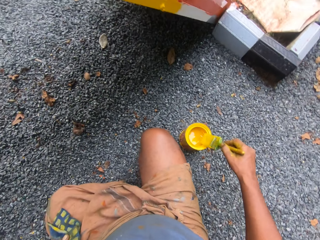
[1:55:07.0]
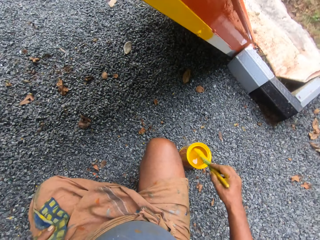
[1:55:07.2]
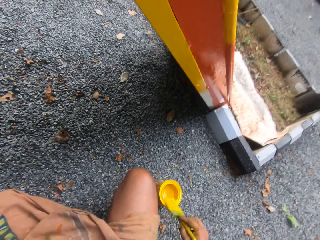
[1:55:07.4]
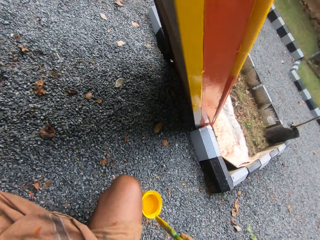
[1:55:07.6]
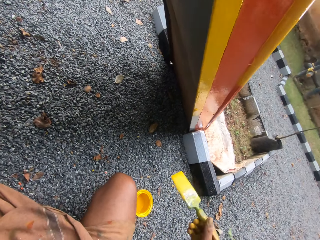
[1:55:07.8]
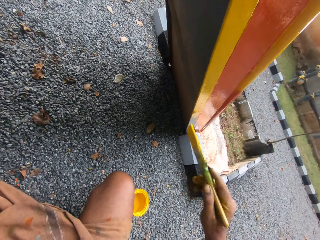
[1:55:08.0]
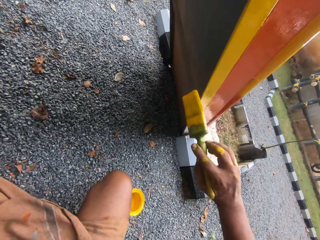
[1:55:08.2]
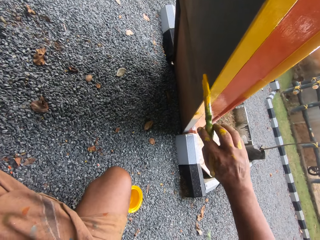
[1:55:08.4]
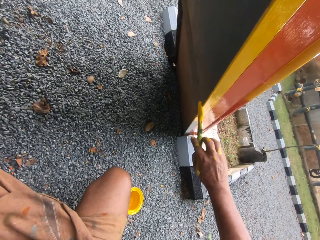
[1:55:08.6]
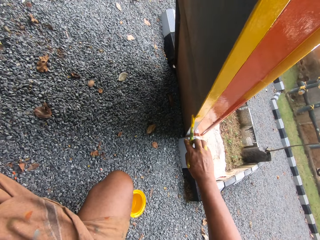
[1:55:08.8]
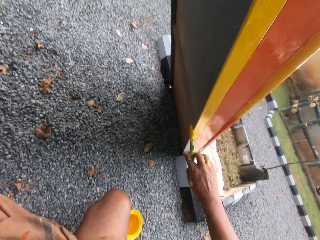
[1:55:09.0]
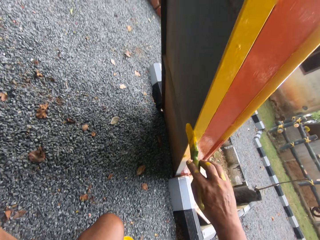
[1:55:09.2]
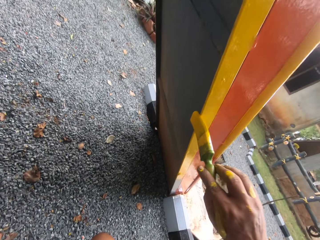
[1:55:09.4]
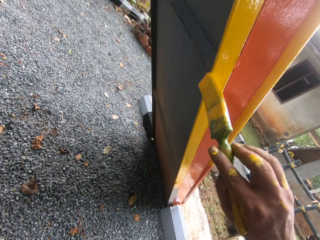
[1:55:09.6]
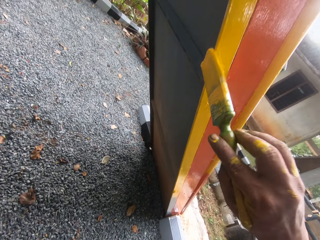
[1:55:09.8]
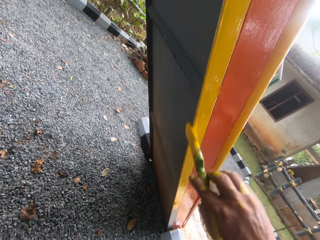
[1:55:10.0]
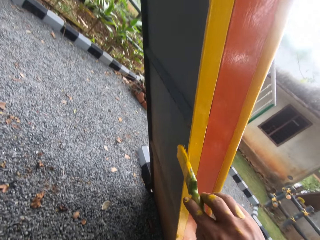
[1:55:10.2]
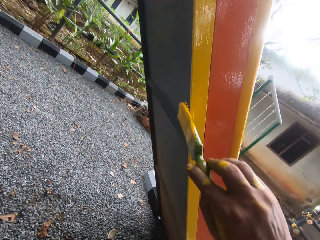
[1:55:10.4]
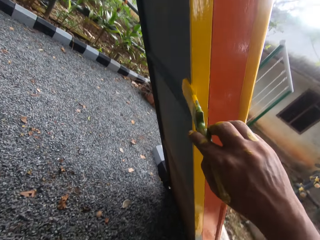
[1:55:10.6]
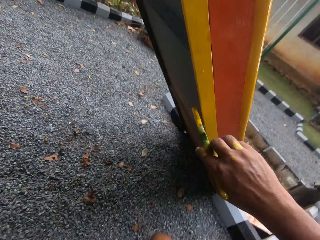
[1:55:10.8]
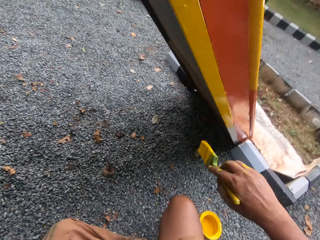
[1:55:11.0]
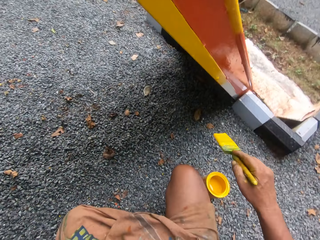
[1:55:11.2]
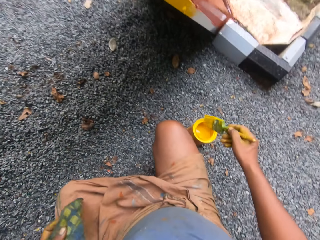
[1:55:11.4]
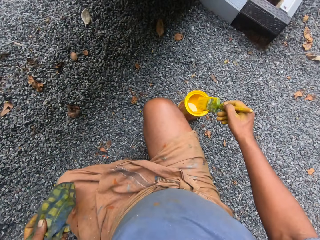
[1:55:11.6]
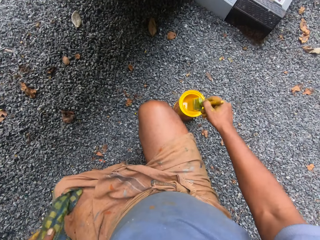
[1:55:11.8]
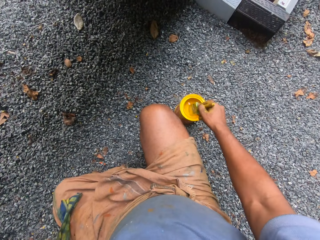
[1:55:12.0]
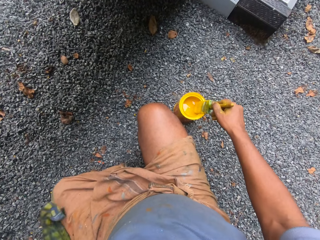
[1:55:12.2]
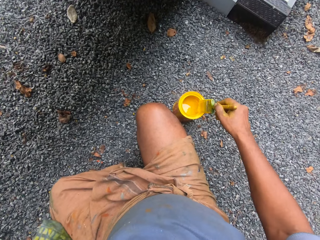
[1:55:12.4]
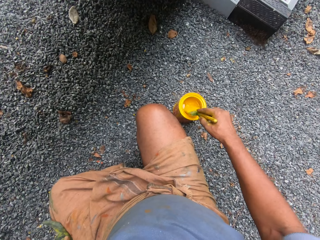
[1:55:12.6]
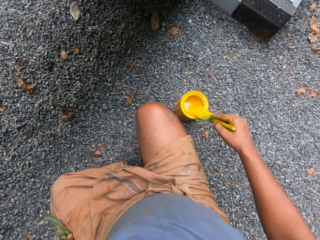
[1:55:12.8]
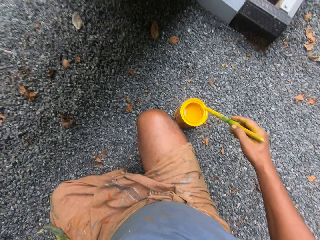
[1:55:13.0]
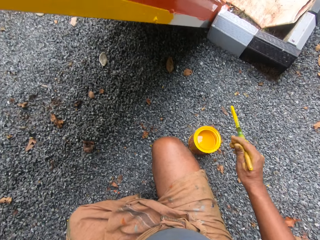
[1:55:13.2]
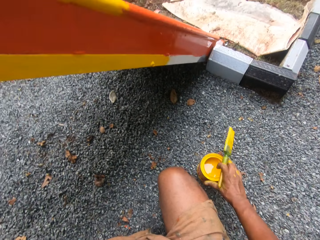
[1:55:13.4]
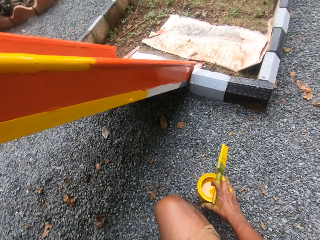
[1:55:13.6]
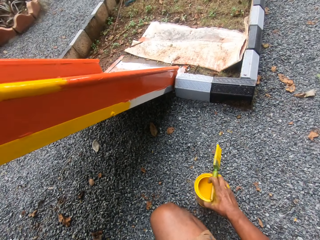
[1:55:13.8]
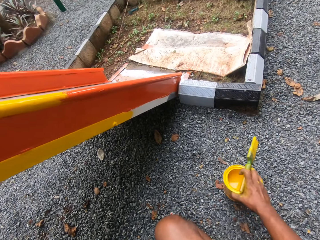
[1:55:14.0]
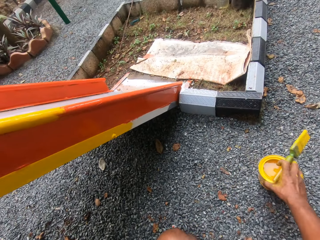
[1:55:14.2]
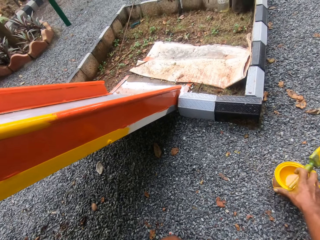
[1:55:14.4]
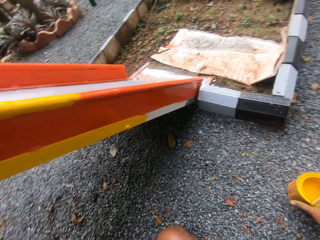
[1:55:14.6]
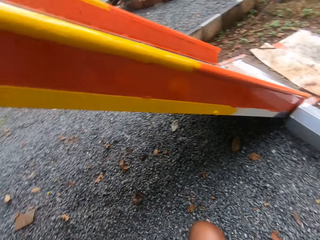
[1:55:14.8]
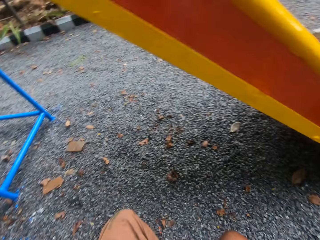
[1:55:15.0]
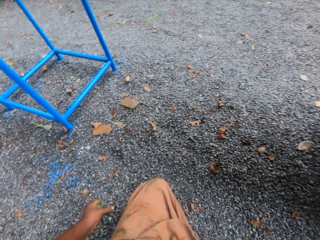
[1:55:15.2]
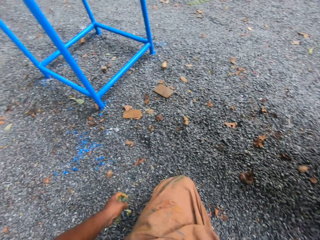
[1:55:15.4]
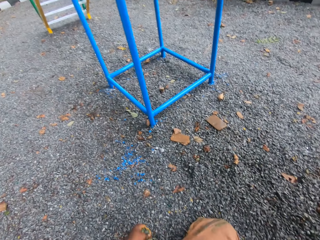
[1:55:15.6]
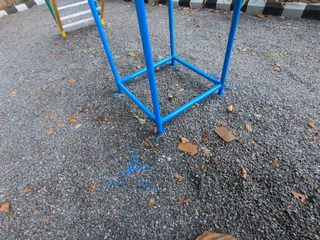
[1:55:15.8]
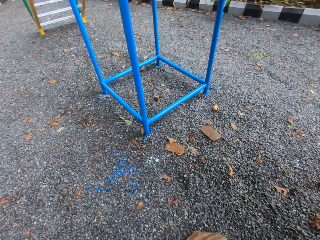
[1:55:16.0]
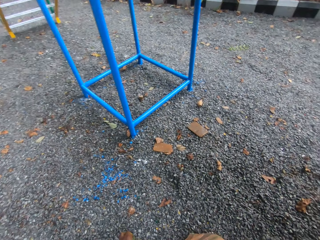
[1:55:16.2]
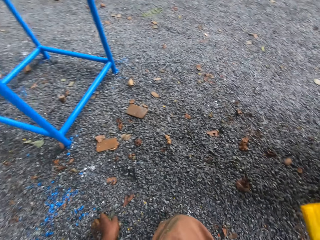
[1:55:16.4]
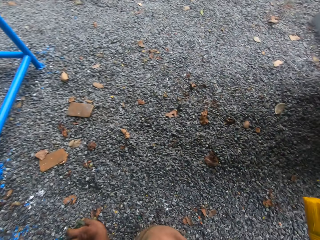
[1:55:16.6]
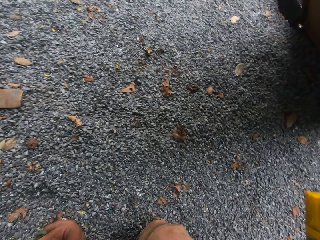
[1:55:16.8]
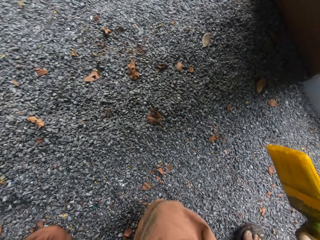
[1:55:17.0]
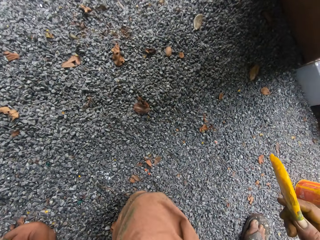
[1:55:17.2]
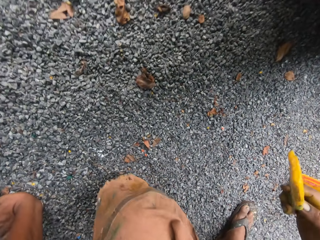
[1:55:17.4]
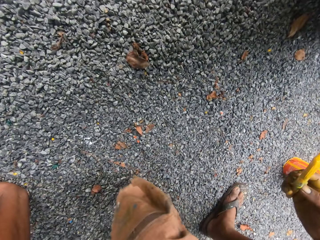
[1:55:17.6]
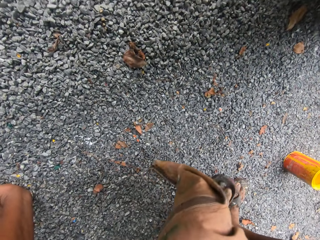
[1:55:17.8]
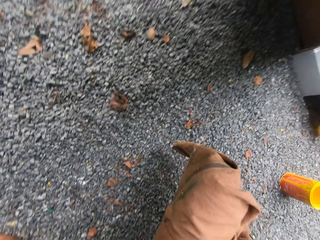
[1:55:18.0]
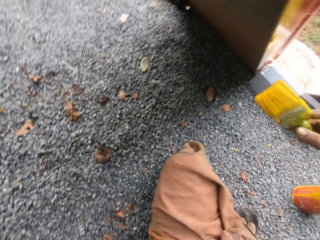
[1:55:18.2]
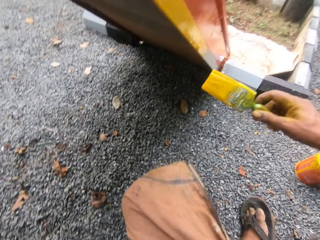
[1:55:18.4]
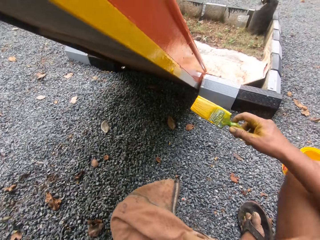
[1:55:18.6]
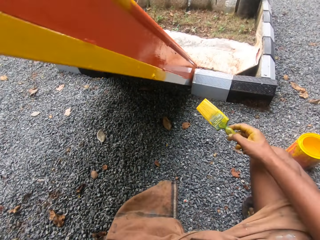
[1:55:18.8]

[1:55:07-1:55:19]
The camera wearer dips a brush in paint. They paint the swing. They dip the brush in the paint. They look around.

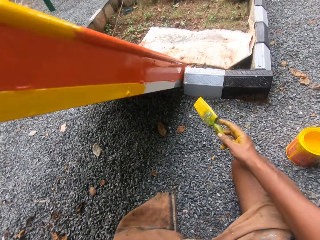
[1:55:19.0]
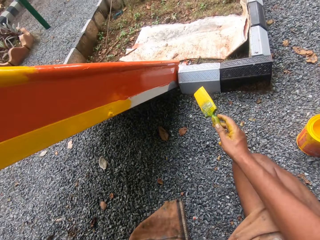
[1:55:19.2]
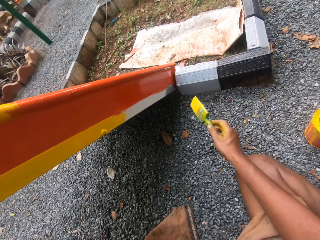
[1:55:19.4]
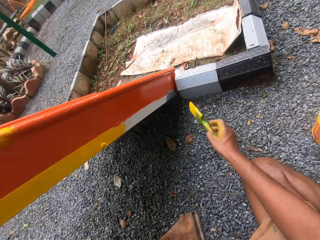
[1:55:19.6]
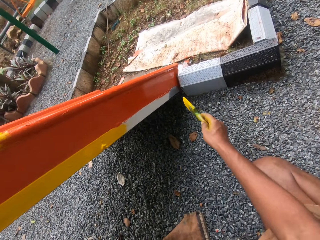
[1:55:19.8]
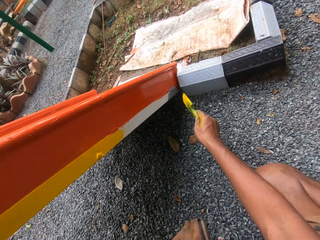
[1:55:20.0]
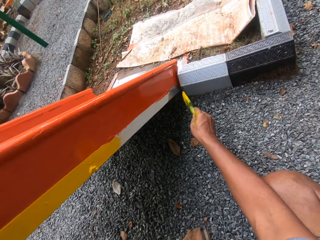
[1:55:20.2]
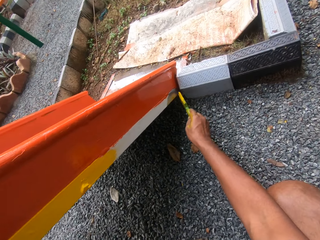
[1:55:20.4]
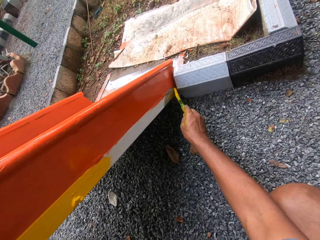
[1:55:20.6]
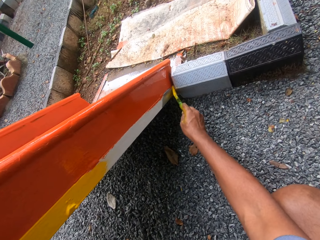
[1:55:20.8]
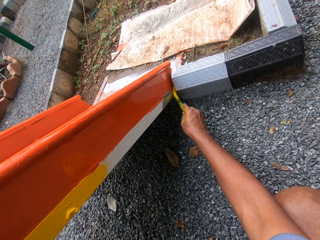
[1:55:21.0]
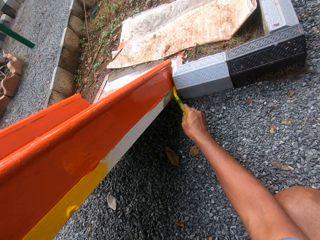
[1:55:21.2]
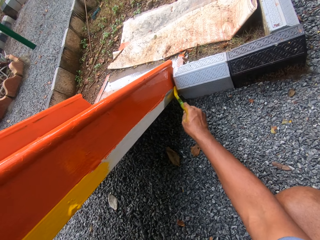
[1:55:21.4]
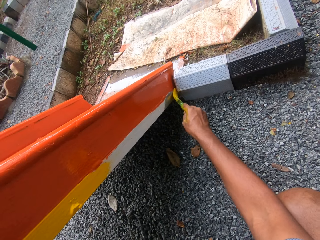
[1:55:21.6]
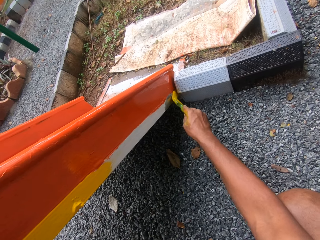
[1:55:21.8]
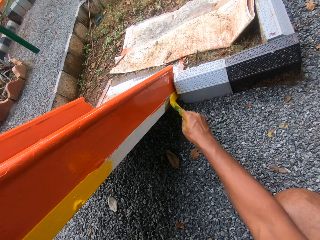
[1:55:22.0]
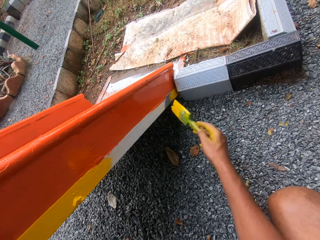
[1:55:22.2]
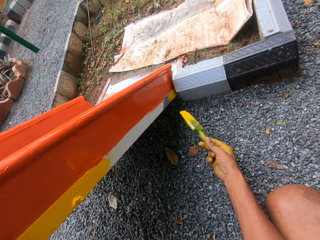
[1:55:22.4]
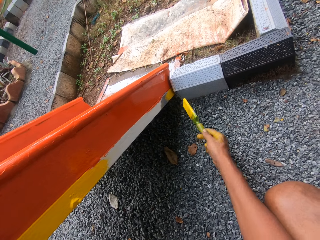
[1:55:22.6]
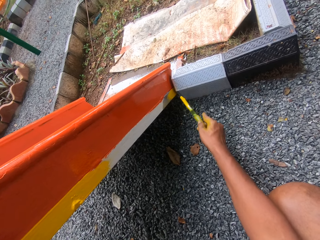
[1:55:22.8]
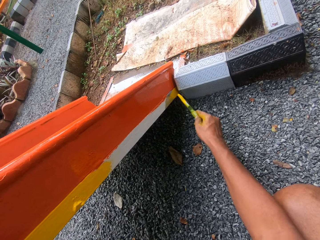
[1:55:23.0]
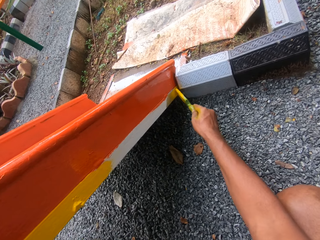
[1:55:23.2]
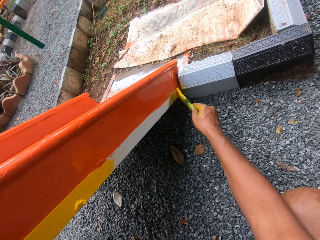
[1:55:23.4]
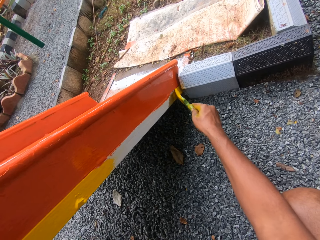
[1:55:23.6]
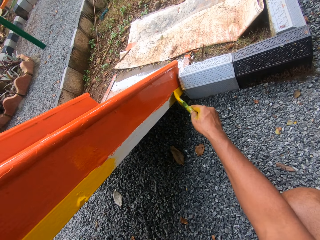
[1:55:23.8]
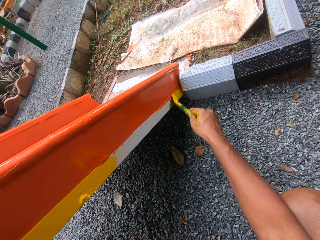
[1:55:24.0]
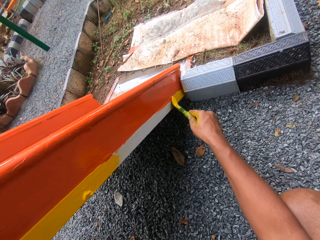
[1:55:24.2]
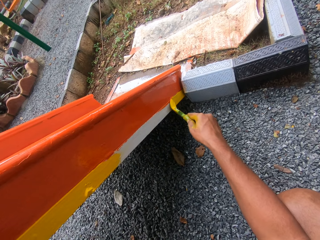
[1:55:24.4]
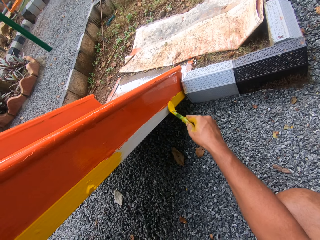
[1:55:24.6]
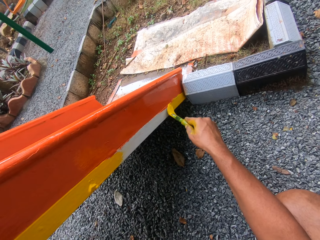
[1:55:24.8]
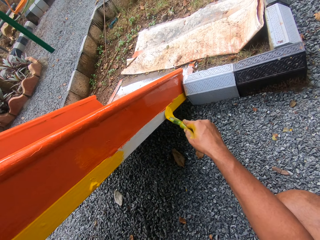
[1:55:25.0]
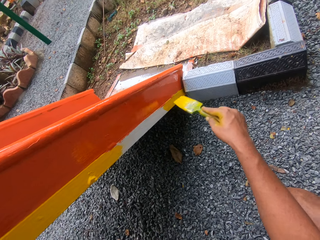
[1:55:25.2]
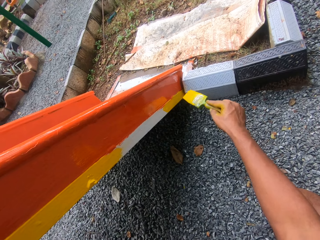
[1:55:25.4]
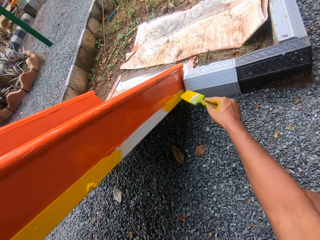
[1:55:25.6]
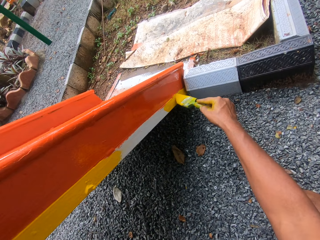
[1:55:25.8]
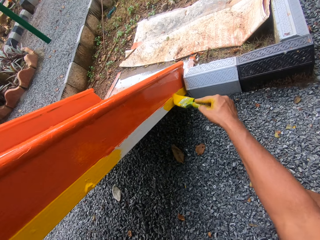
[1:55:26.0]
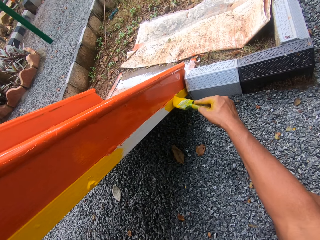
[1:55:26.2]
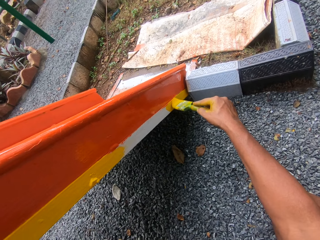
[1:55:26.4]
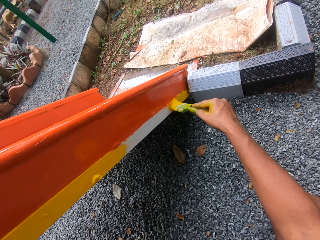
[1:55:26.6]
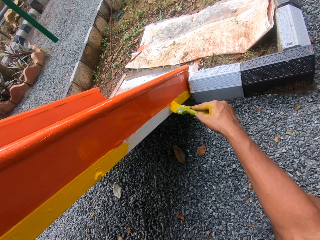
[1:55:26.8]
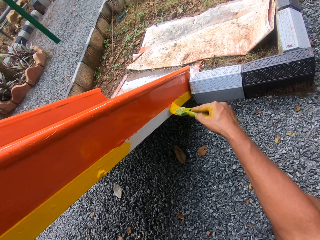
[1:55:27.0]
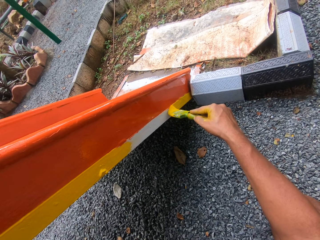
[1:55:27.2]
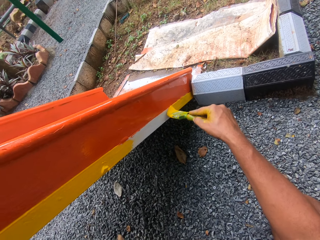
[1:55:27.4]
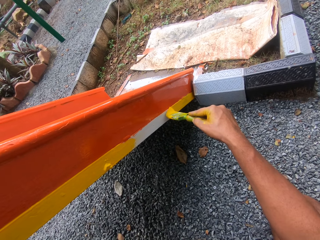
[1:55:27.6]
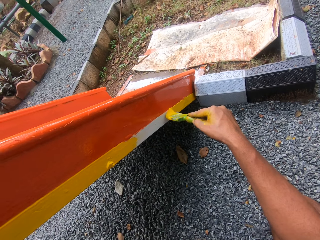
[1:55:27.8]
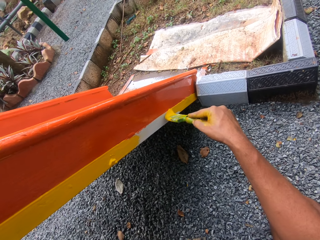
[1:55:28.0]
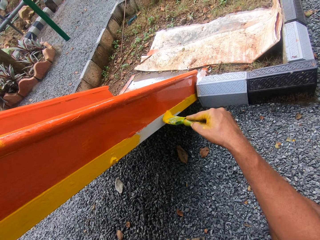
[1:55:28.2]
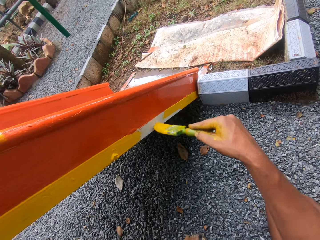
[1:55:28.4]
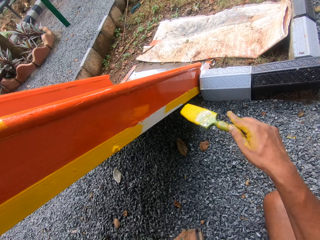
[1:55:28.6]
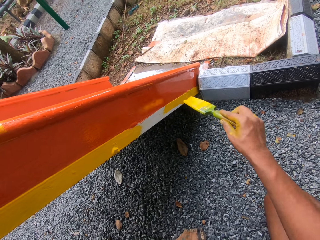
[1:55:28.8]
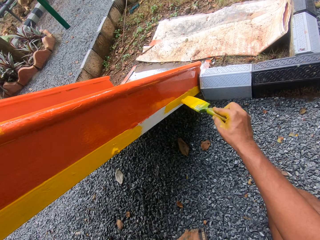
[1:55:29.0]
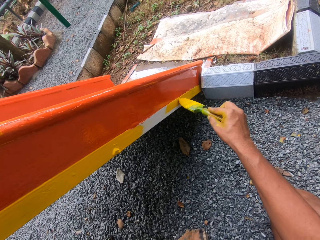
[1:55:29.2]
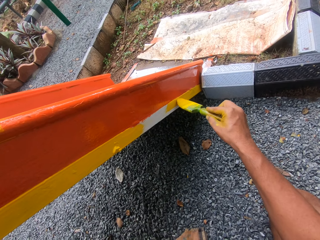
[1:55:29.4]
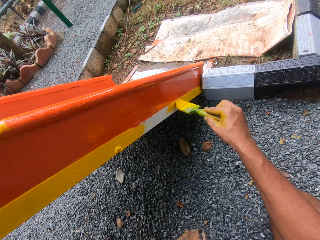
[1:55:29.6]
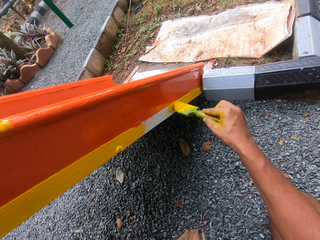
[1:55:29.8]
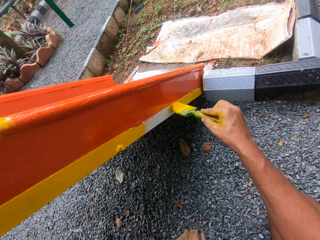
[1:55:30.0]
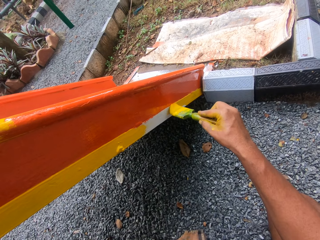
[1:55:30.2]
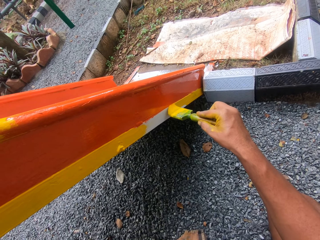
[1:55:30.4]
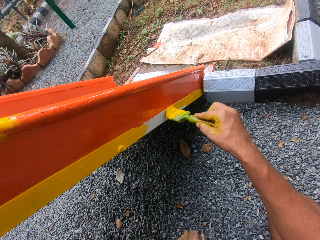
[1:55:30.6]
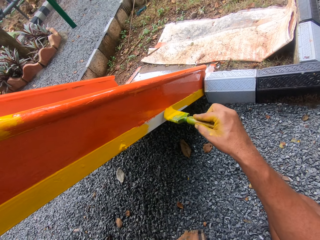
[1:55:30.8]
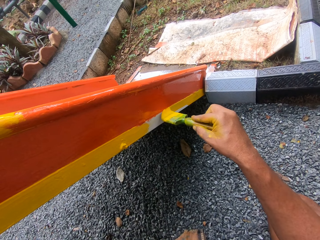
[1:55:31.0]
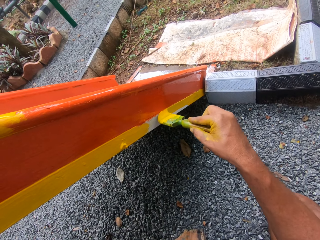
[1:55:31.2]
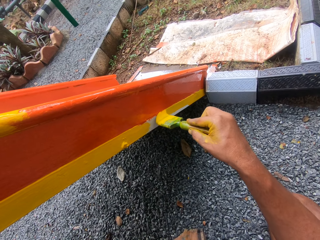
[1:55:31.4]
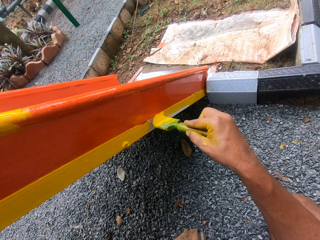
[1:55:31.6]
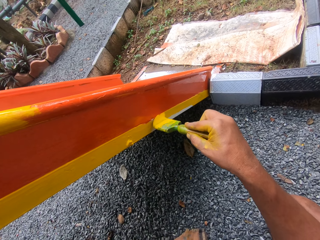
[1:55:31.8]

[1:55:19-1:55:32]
The camera wearer paints the swing.
